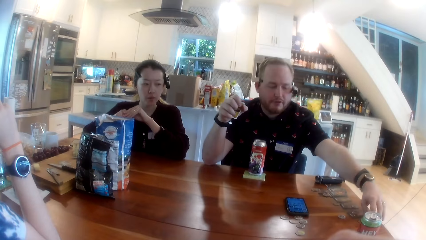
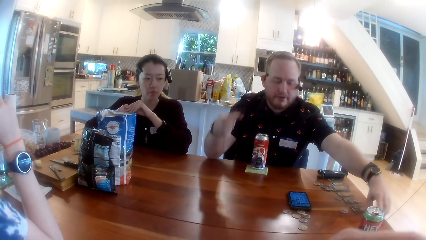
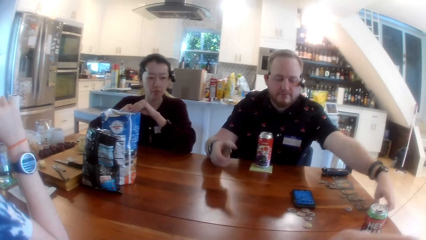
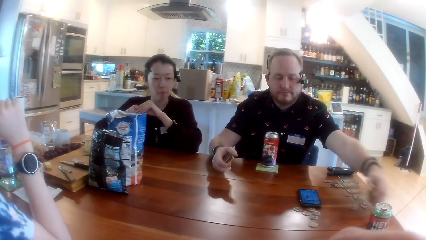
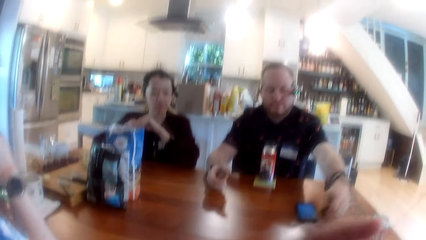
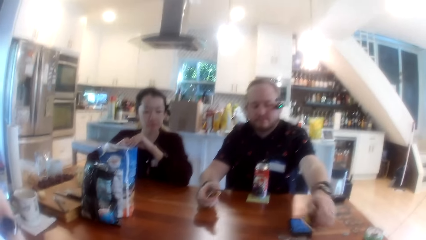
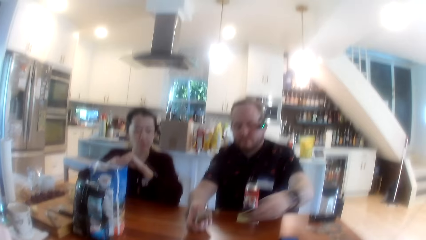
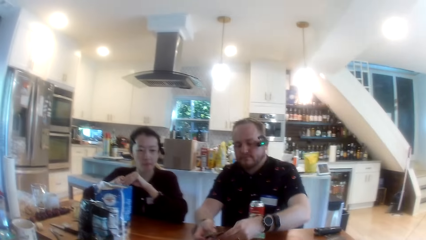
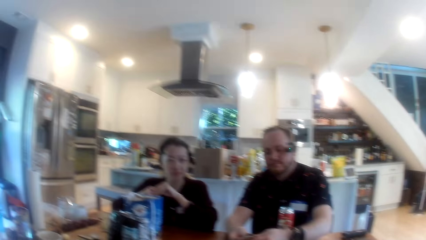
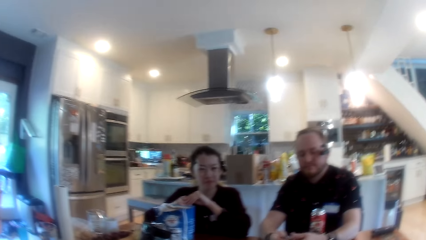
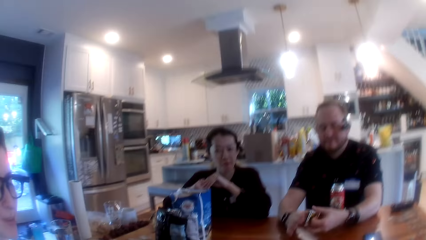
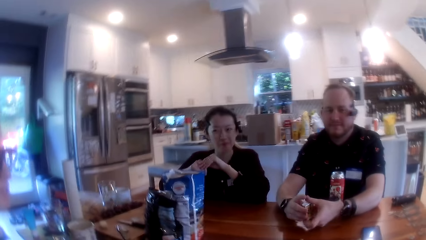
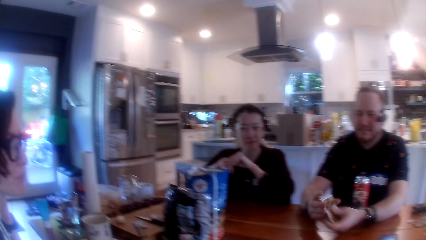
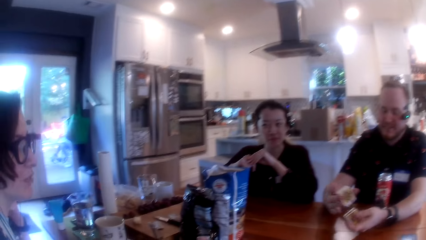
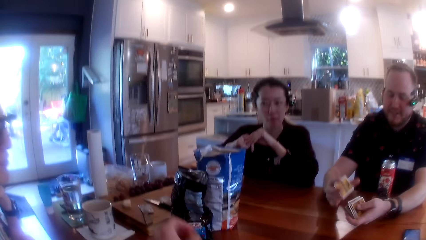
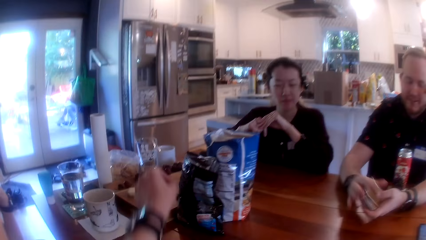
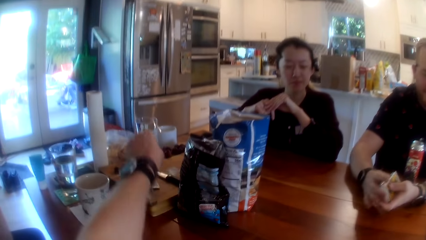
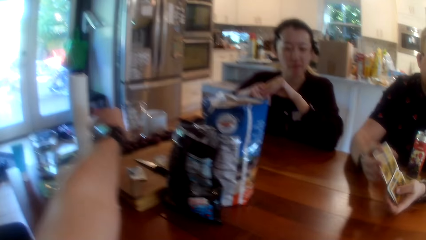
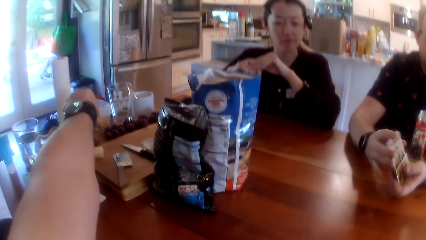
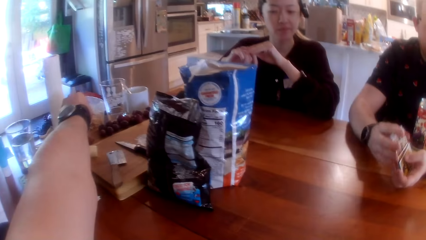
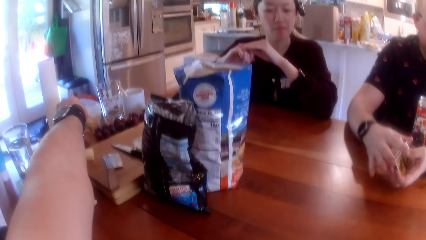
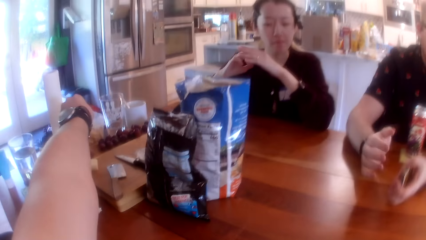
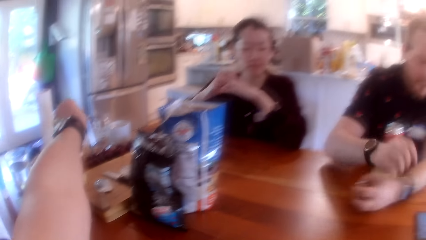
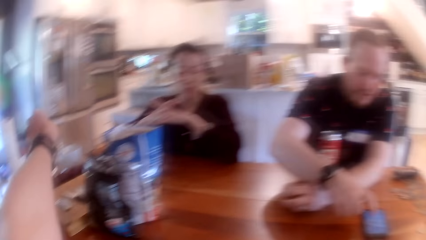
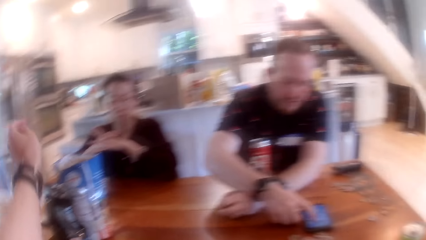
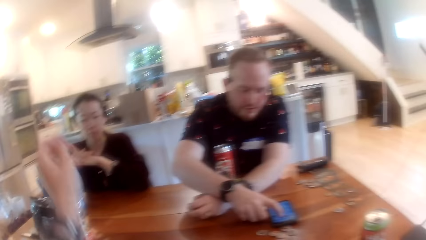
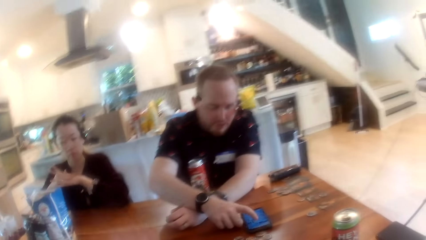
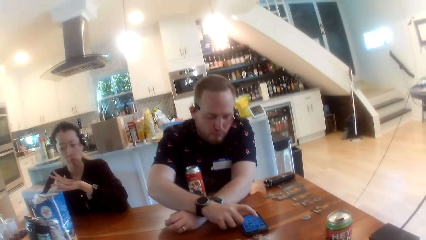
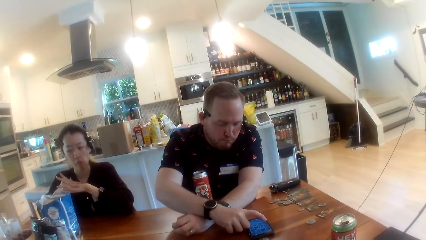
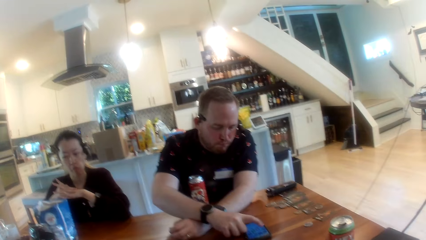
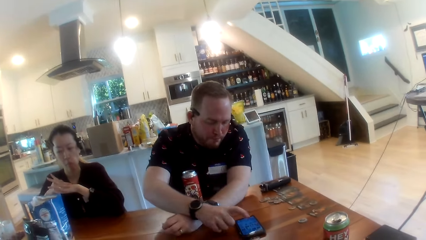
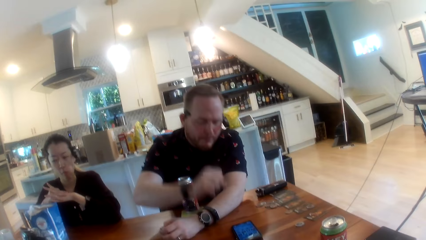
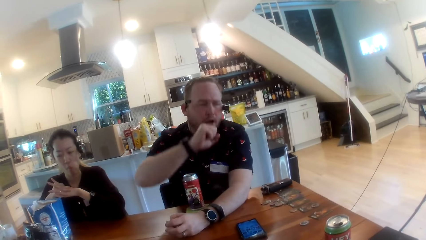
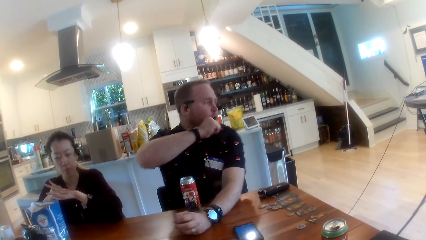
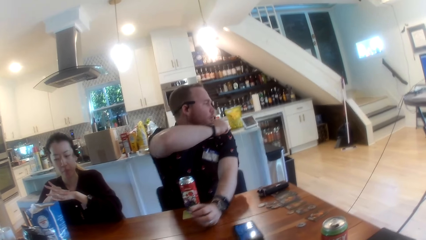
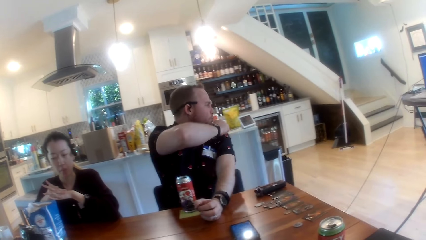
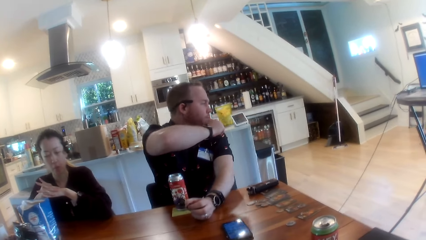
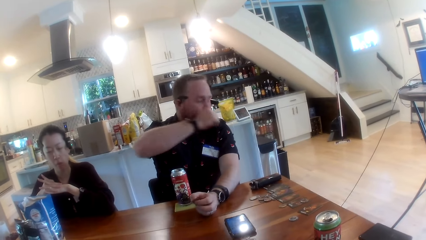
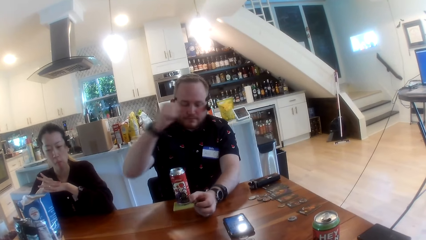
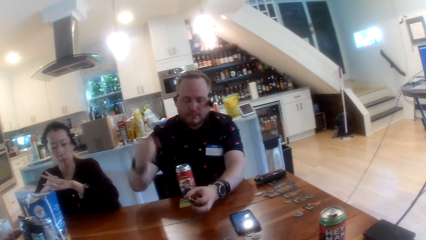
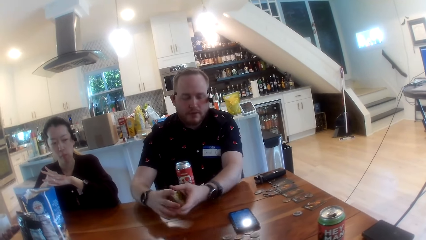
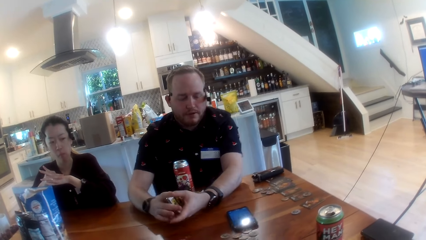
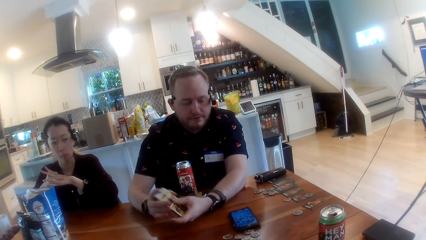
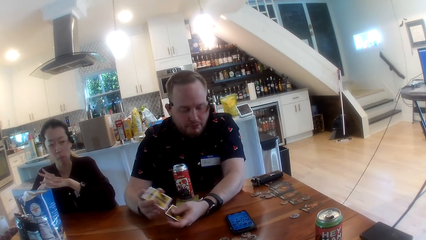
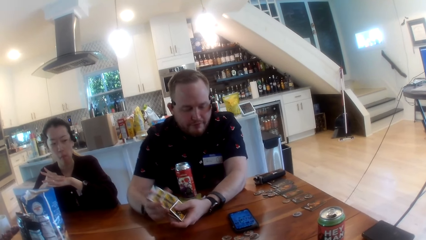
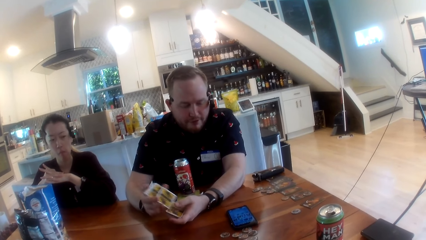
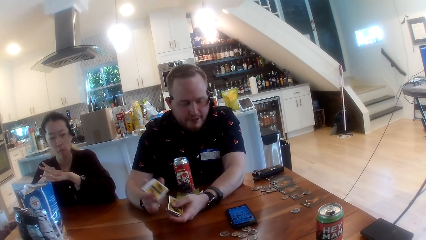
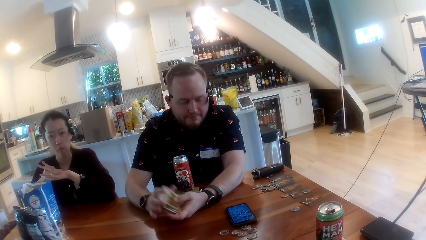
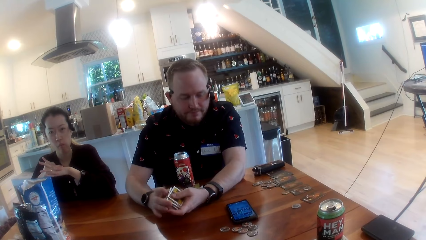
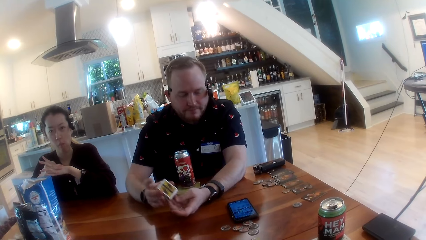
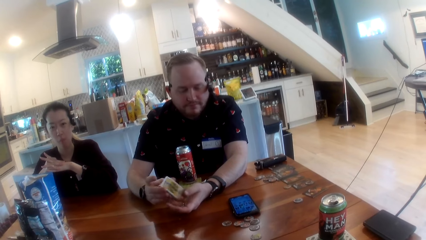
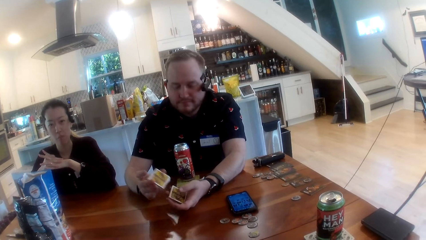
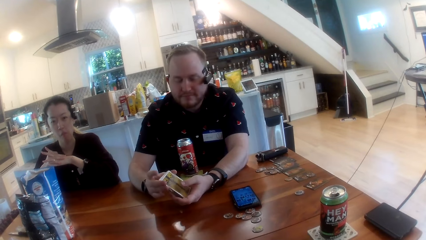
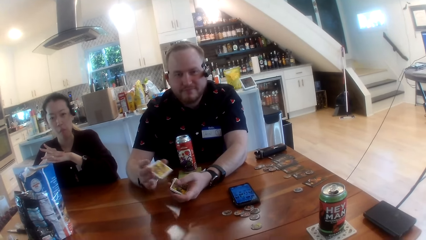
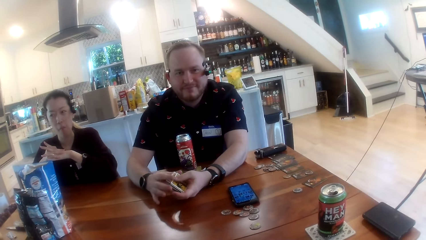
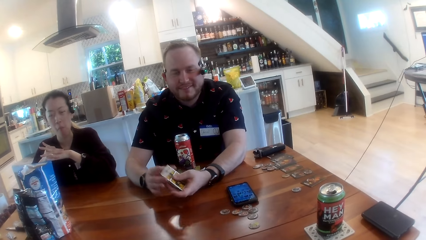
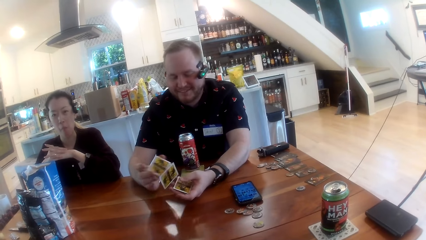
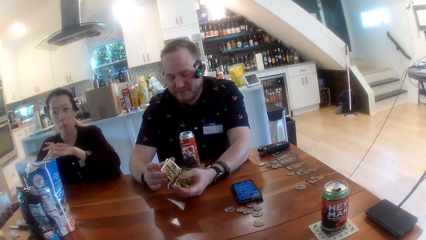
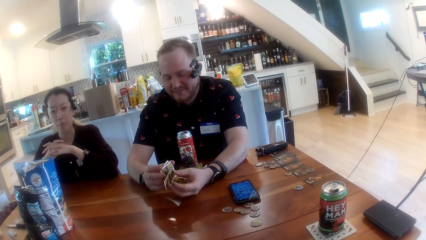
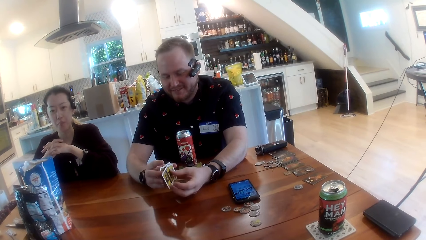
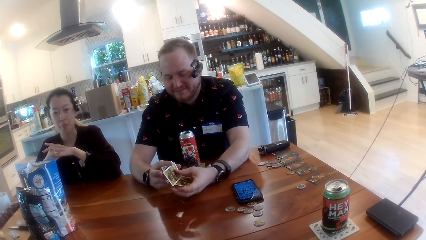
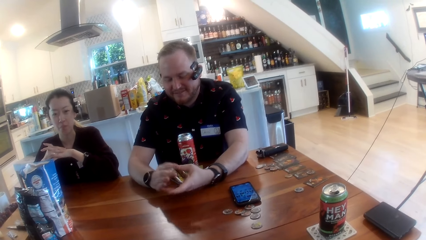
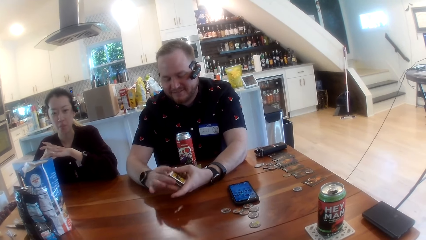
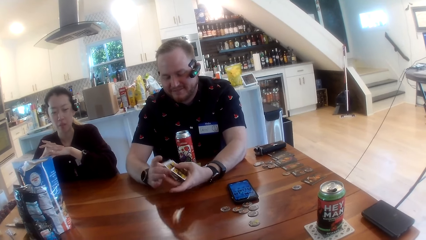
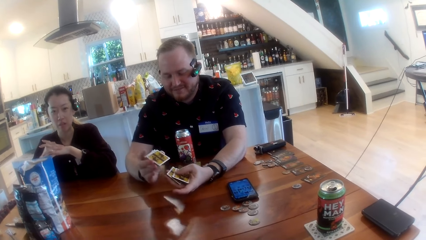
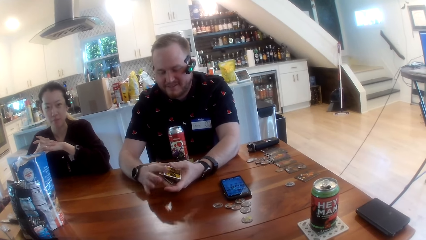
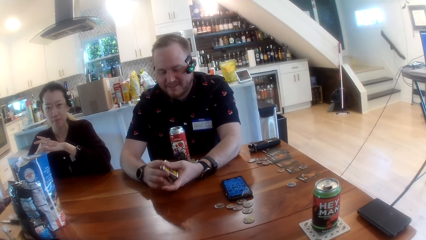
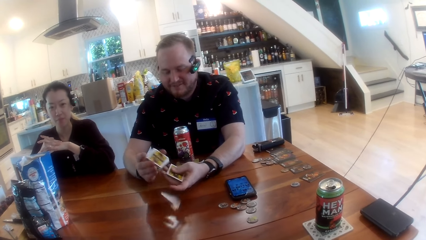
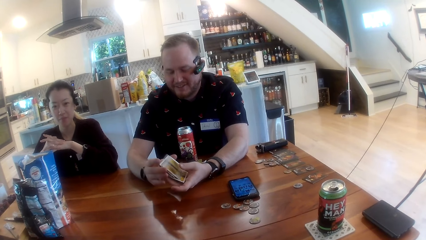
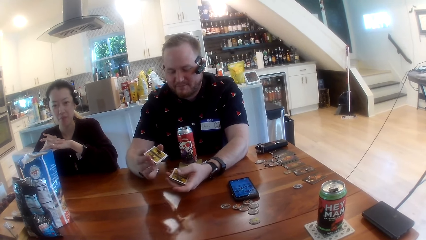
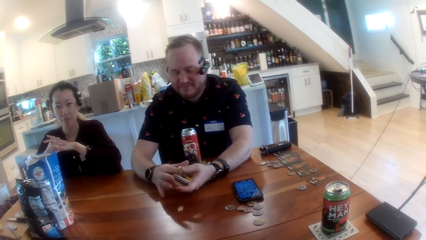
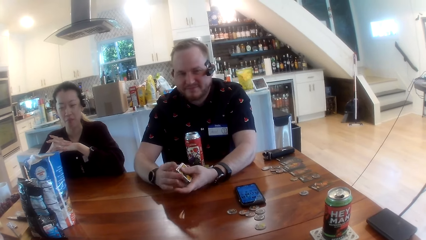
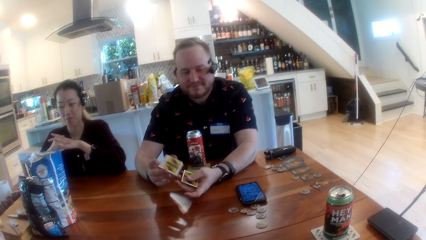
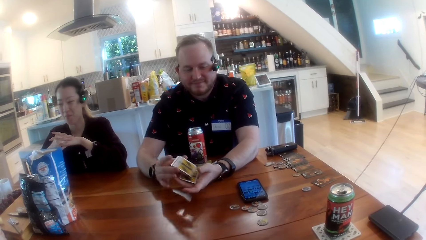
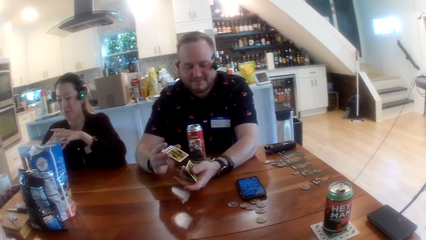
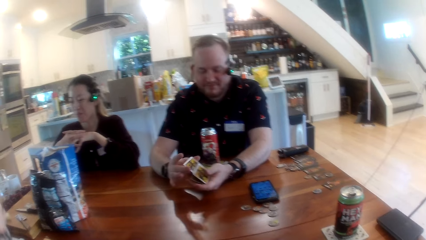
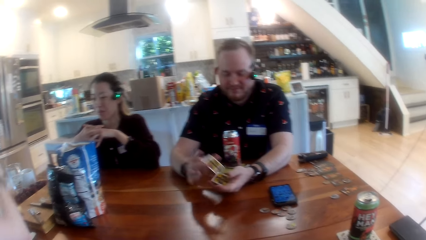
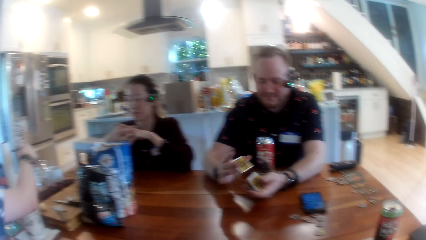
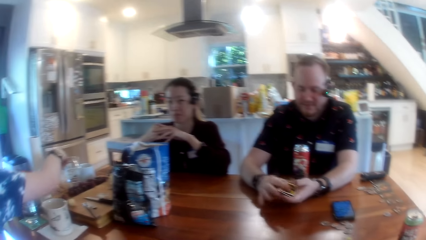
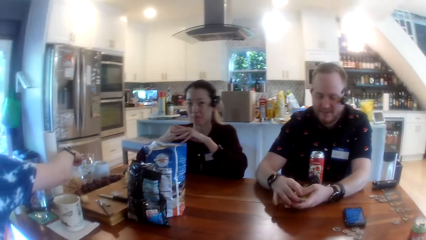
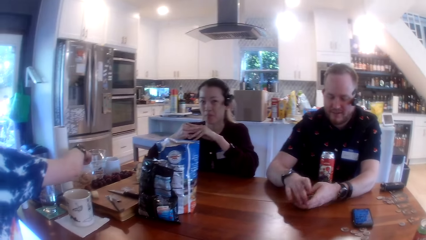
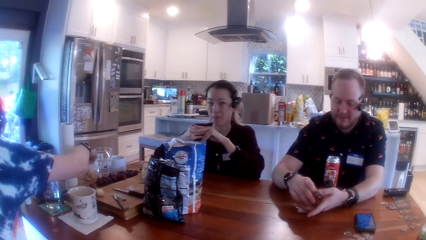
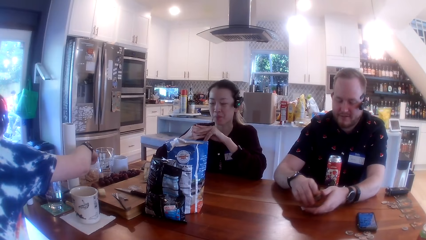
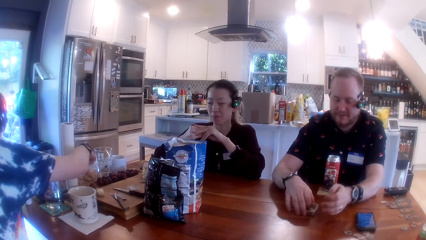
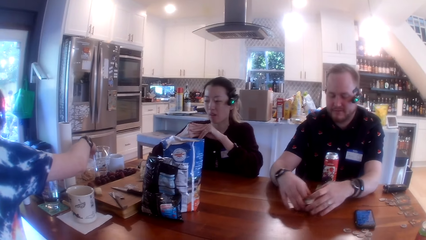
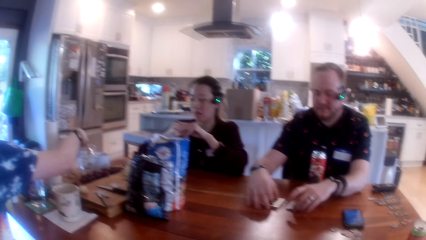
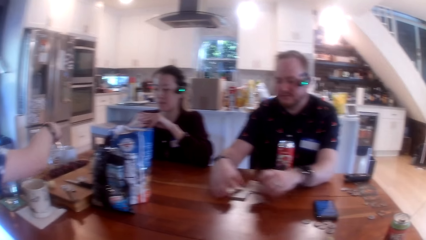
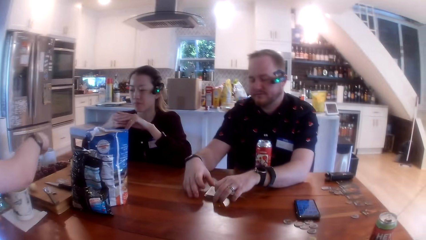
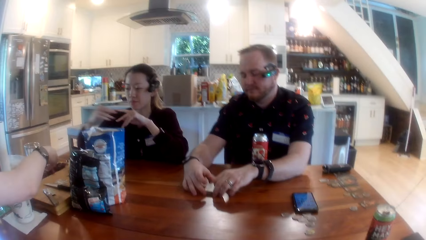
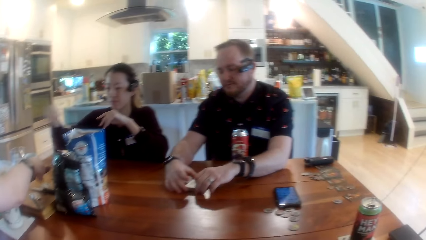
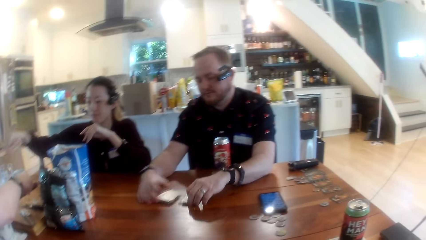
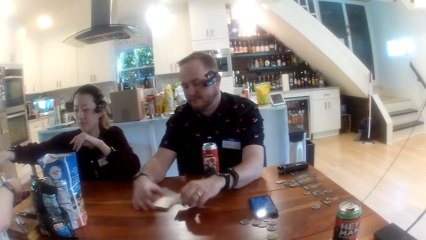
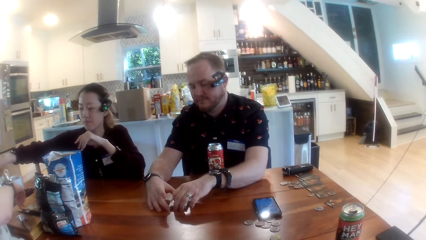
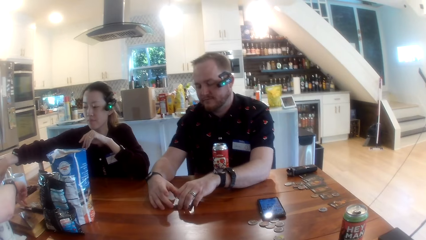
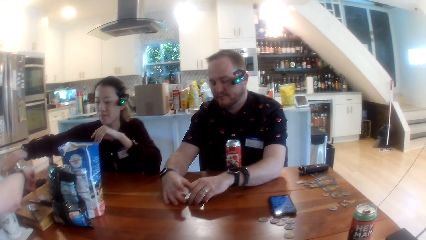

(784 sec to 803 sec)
The man repositions the card on the table with his left hand and shuffles the cards with both hands. The camera wearer takes chips from a nylon pack with his left hand. The man operates the phone with his right hand and shuffles the cards with both hands. The woman takes chips from the nylon pack with her right hand. The man shuffles the cards on the table with both hands.
